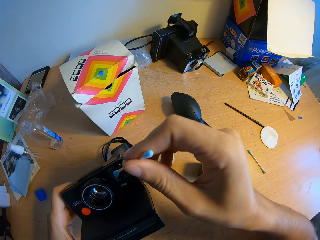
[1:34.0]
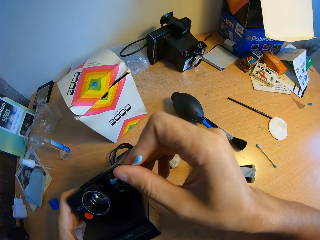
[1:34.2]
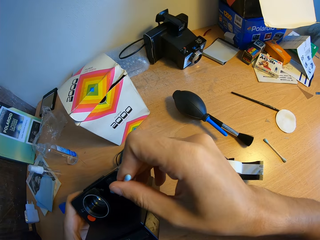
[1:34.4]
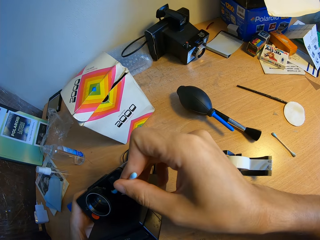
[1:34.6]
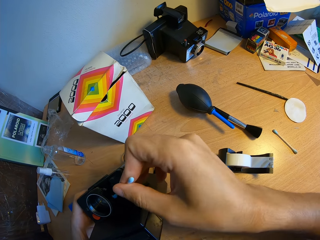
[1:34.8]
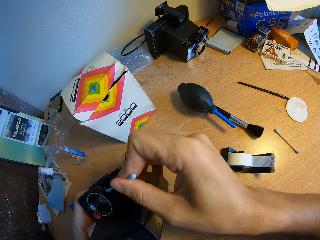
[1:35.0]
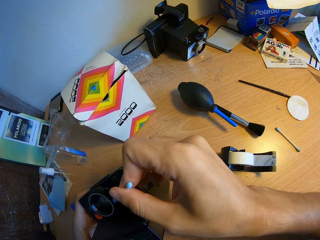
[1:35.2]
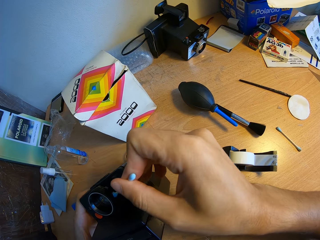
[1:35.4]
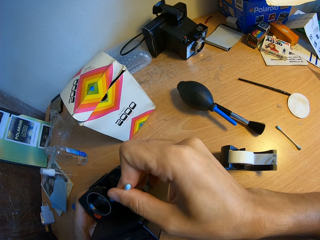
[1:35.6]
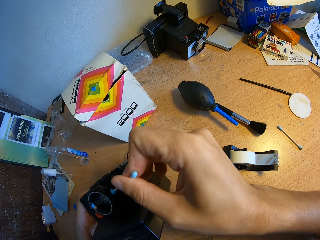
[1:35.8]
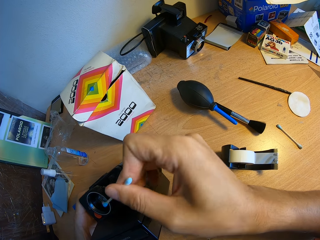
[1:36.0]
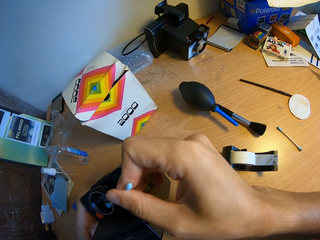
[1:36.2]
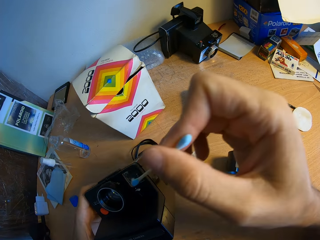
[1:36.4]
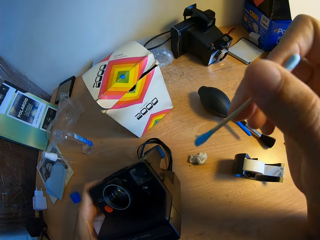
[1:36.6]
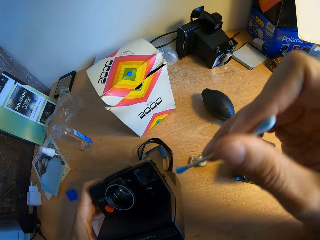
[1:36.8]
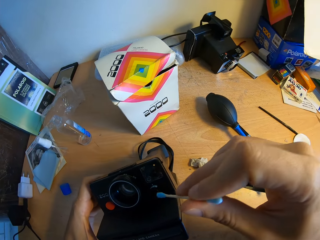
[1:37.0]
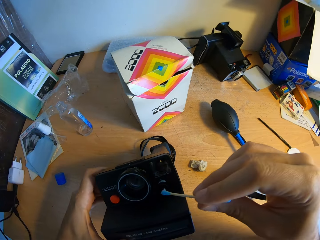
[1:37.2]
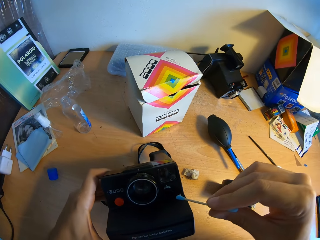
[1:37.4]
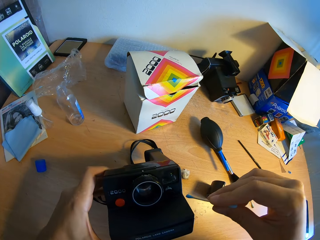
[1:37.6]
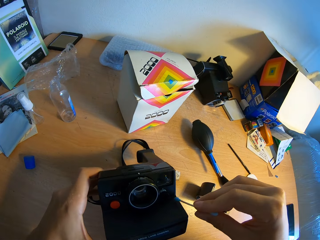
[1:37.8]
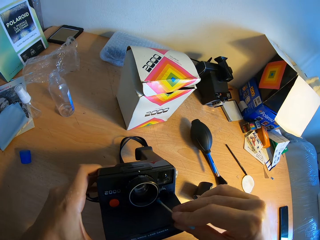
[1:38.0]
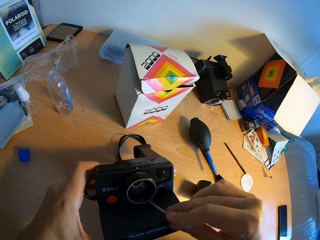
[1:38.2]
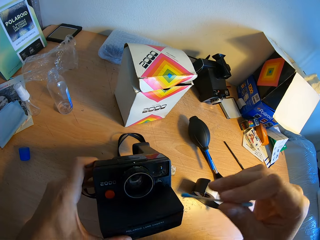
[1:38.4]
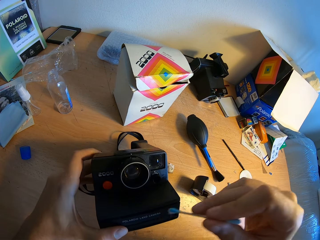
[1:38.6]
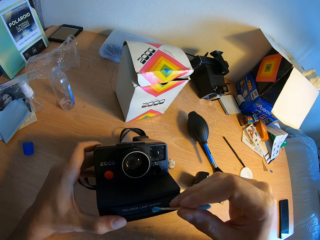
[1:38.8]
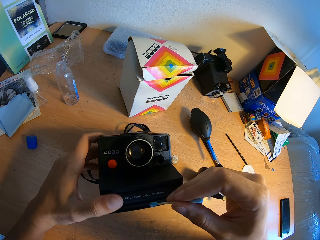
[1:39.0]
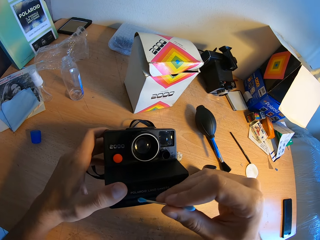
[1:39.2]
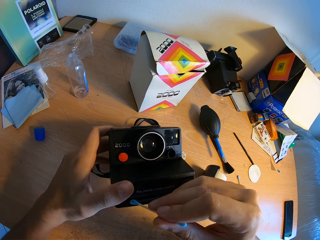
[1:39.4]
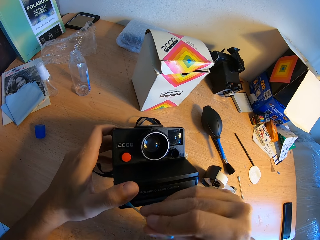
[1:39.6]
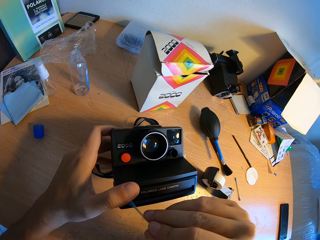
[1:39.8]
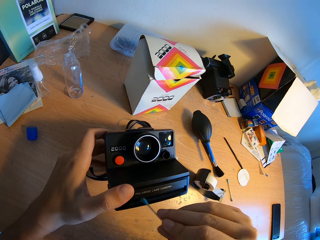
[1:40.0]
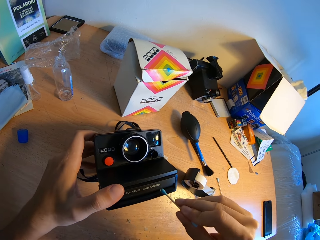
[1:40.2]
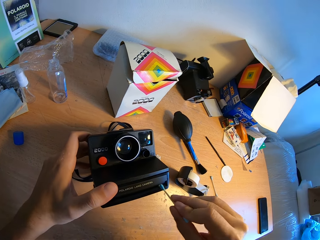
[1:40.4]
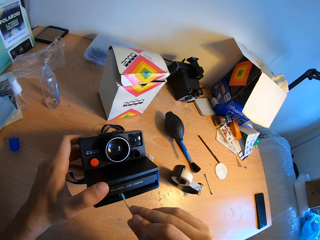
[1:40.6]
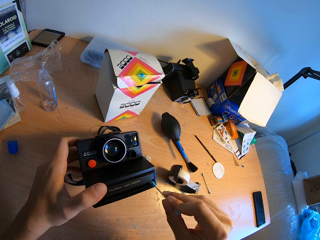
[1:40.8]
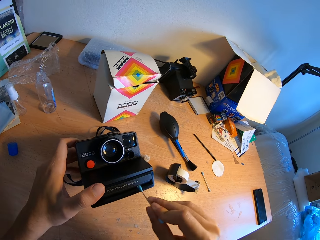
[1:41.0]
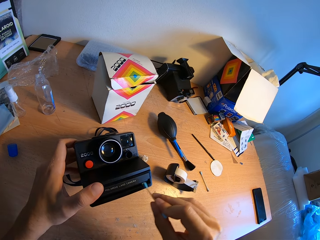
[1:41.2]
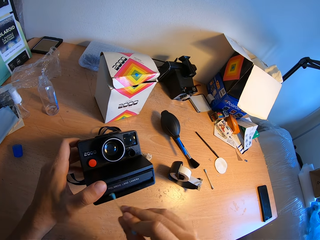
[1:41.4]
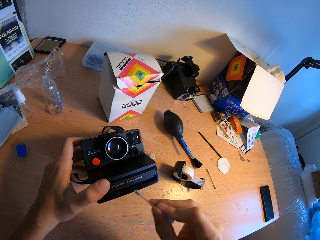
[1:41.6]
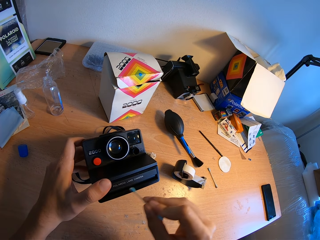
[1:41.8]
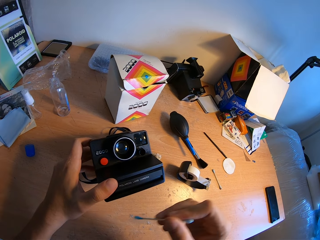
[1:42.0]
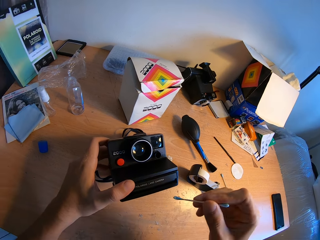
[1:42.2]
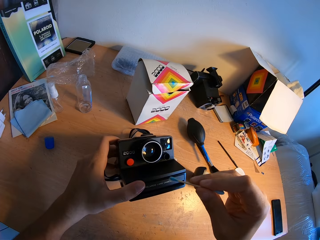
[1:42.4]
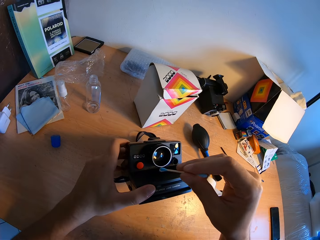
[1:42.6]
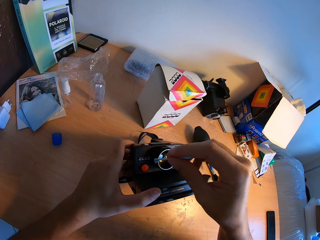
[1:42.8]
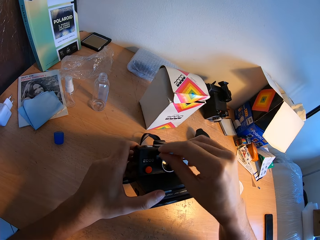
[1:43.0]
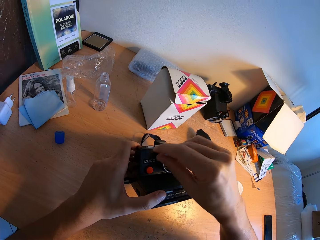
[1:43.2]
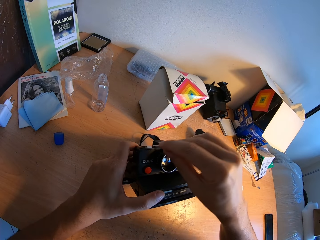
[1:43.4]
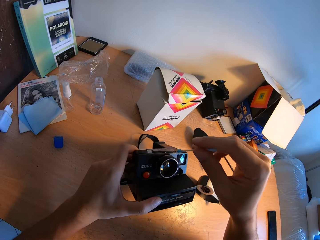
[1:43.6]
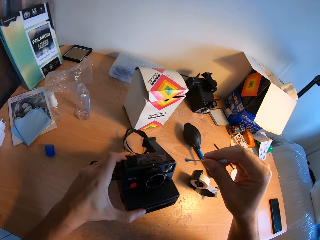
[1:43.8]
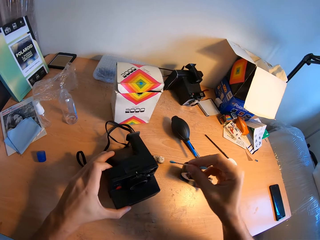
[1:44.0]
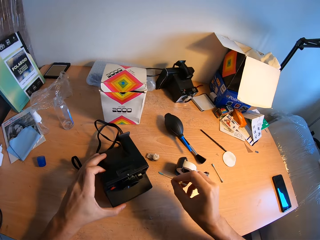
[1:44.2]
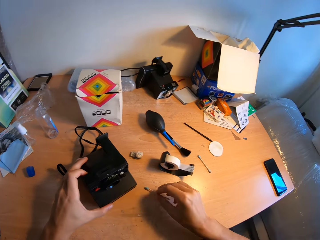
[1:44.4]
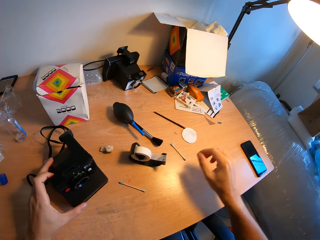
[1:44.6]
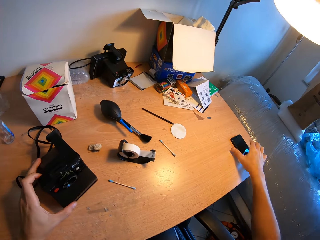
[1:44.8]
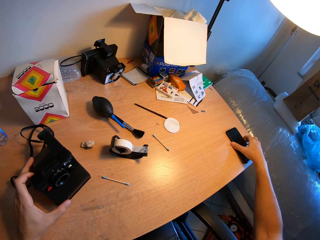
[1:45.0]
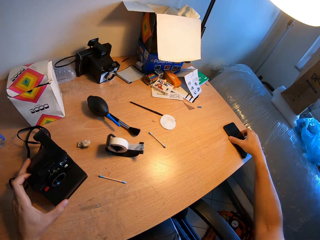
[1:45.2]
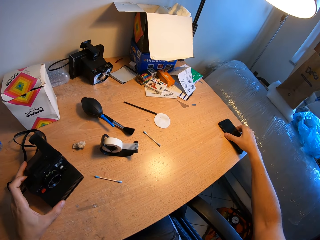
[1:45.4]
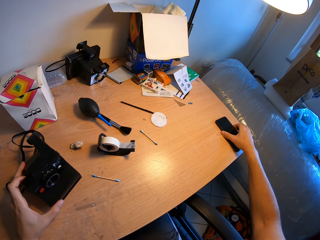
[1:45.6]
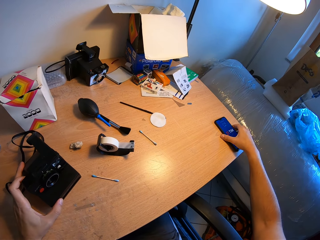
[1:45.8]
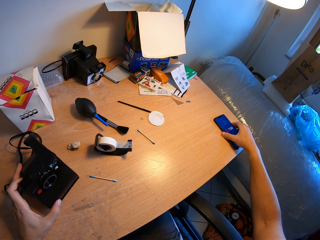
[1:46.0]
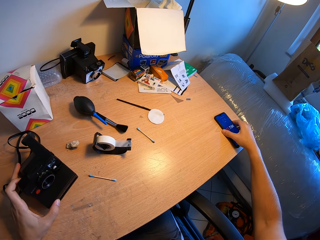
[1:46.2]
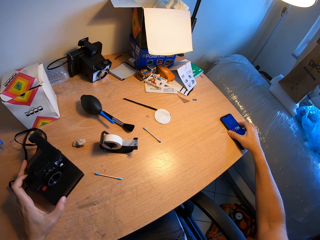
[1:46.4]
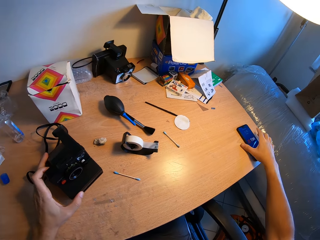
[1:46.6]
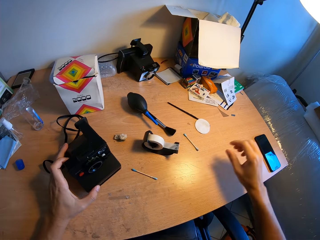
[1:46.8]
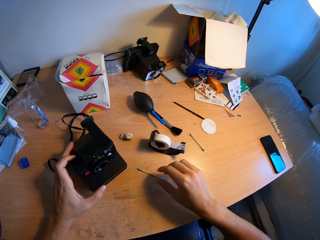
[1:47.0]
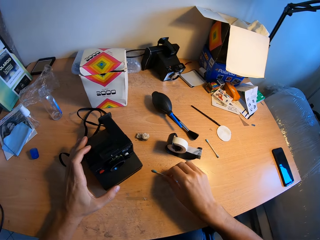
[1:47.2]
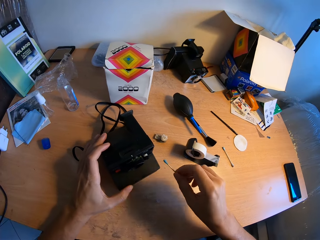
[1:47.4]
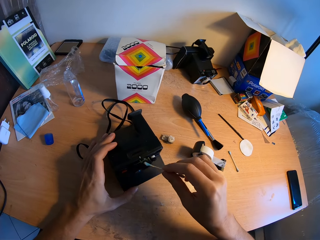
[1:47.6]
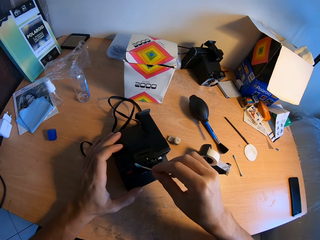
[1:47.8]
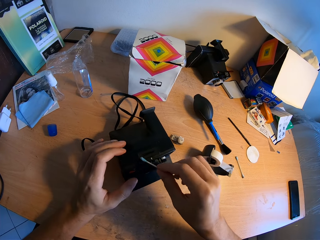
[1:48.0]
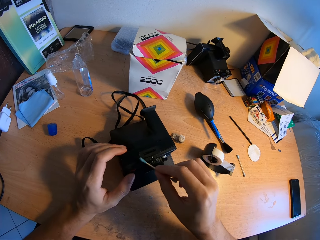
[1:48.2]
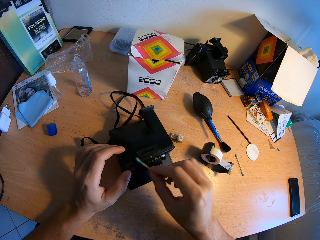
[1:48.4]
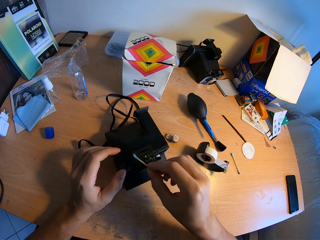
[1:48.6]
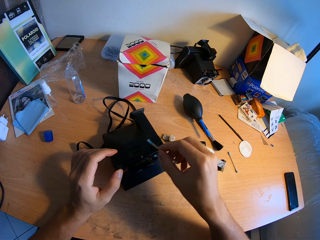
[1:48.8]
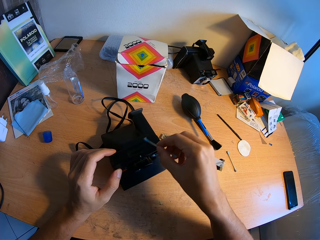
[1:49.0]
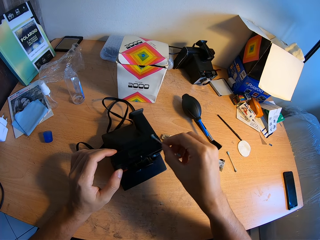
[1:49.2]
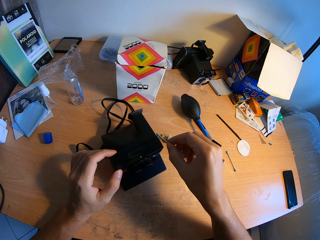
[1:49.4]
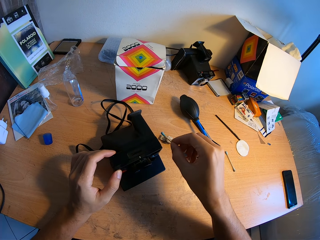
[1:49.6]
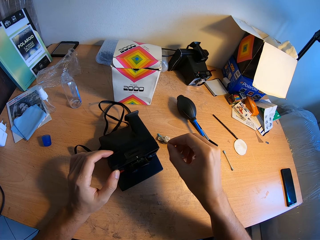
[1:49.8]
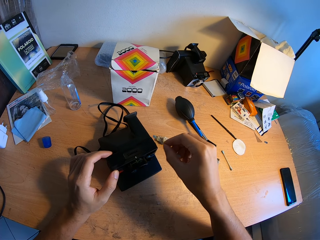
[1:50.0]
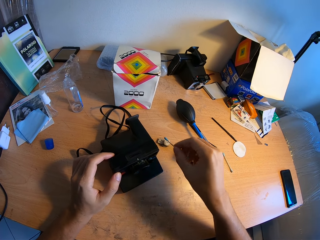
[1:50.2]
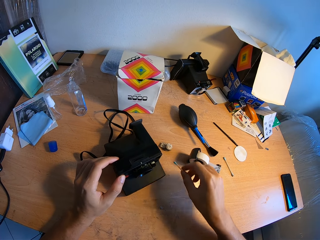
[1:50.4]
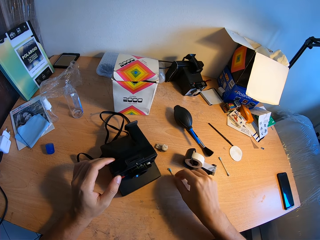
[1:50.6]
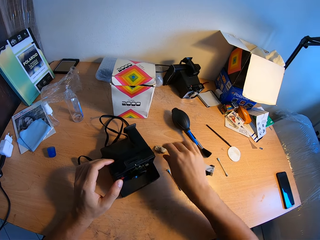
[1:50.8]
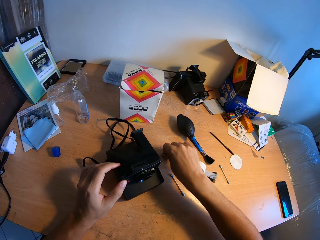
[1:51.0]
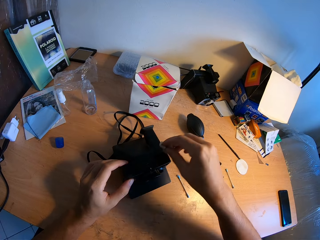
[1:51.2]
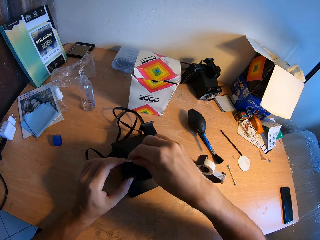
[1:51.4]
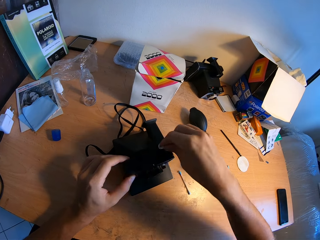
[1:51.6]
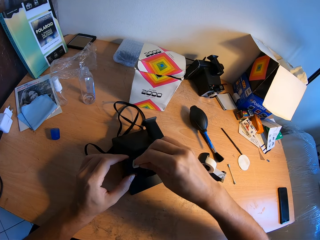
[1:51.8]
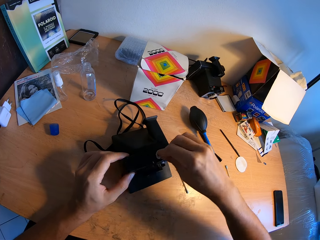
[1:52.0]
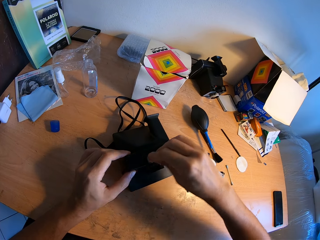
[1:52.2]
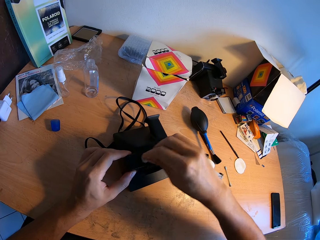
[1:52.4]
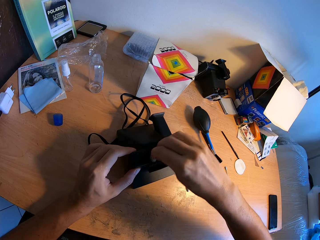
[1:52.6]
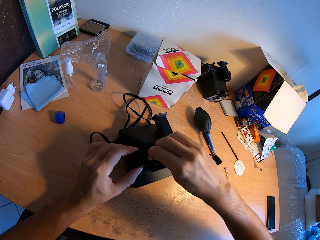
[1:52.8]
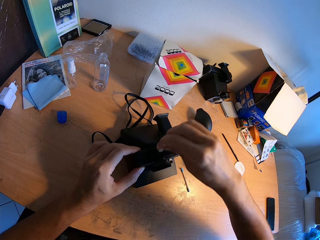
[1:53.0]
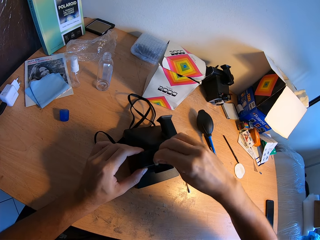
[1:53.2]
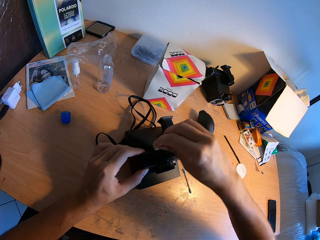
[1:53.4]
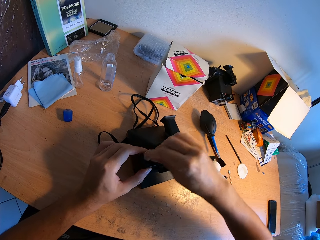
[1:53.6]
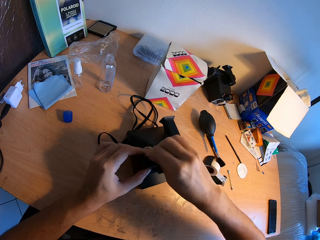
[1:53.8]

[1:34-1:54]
The camera wearer places the camera and the cotton earbud or cotton bud on the bench. He holds the camera. He touches a phone on the table with his right hand. He operates the phone. He picks up the cotton bud again with his right hand. He cleans the camera with the cotton earbud. He places the cotton earbud on the bench. He picks up the cotton wool from the table with his right hand. He cleans the camera with the cotton wool.

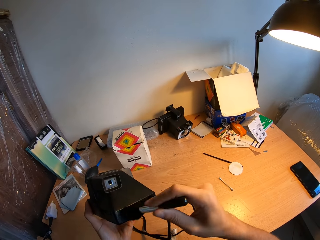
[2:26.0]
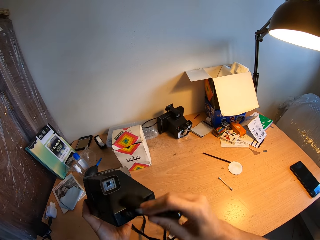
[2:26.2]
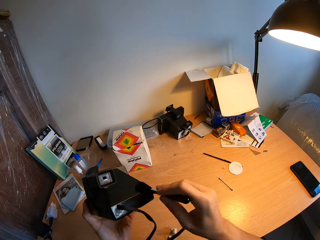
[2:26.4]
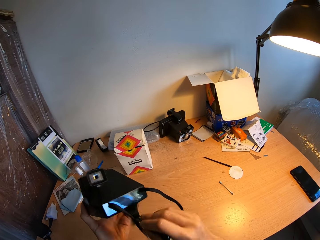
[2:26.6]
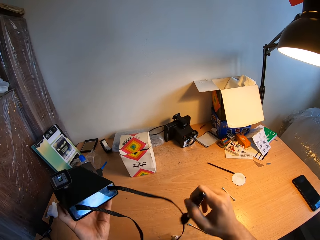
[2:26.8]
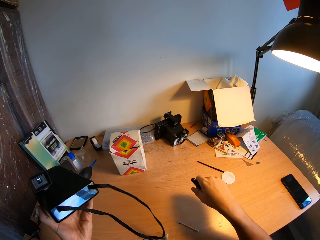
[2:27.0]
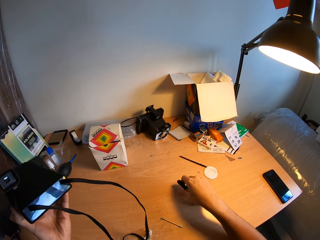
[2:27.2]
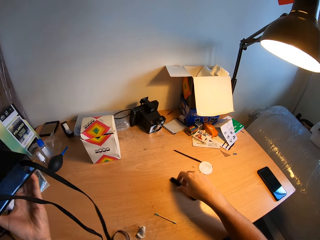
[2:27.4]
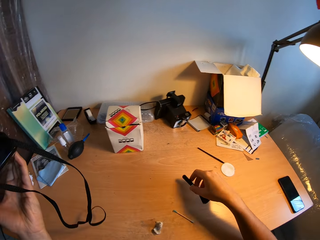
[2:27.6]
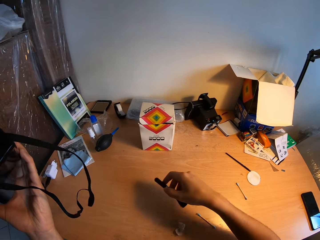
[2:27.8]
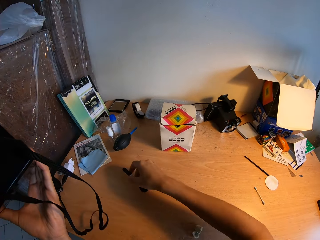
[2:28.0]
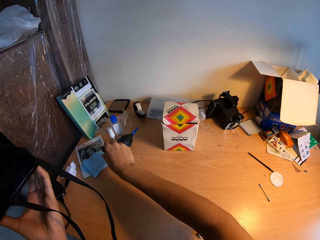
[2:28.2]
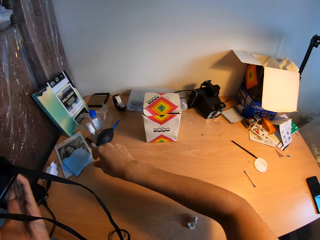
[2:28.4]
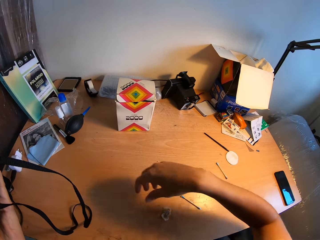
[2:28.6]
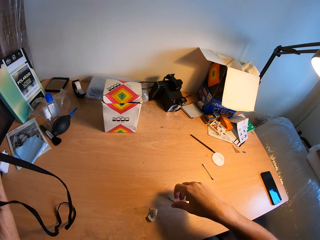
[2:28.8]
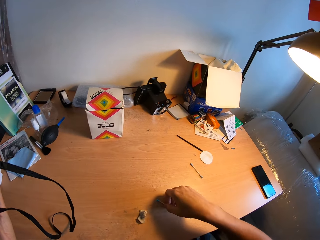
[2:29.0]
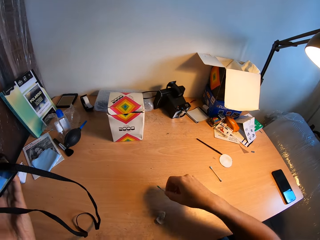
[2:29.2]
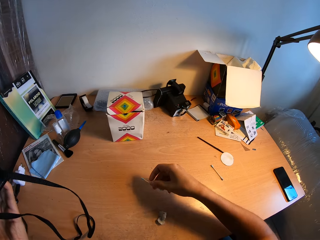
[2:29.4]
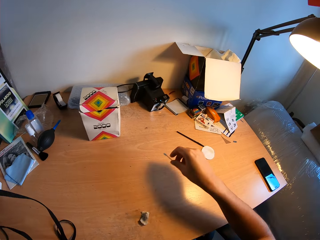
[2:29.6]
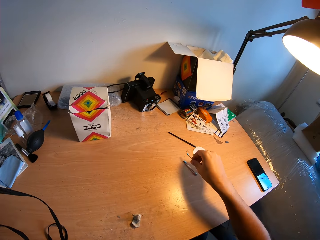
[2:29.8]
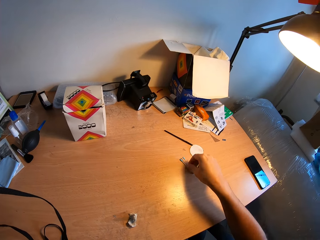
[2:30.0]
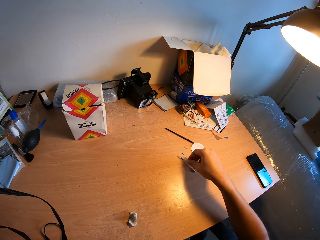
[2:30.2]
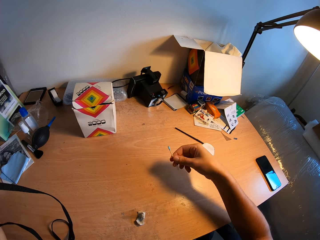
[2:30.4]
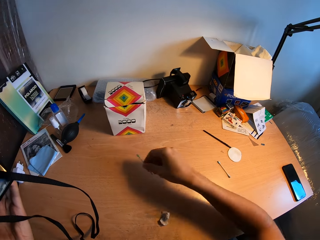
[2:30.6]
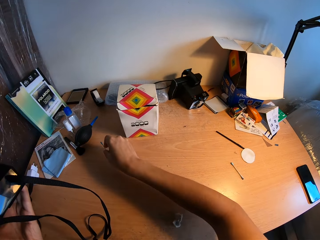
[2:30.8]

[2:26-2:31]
The camera wearer places the brush on the bench. He changes the position of the brush with his right hand. He lifts the brush and places the brush on the bench. He changes the position of a cotton bud on the table with his right hand. He picks up a cotton earbud.
